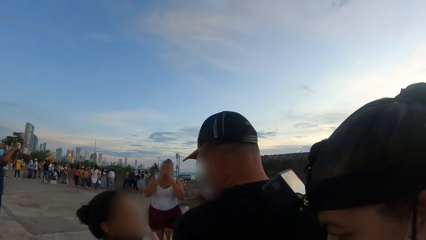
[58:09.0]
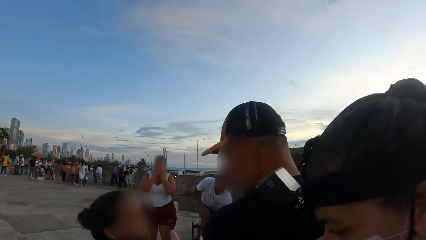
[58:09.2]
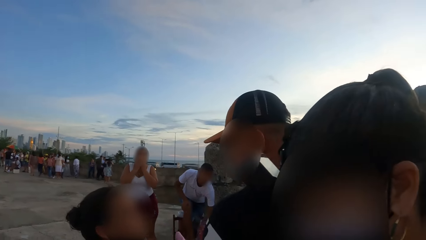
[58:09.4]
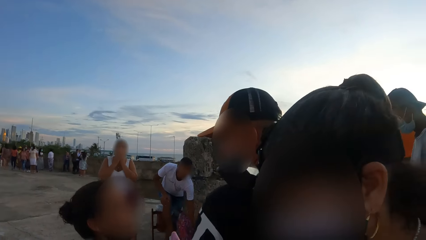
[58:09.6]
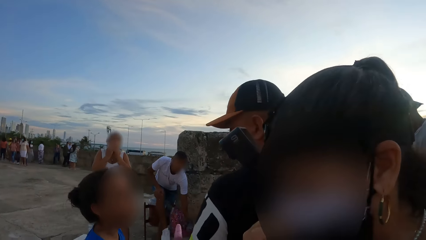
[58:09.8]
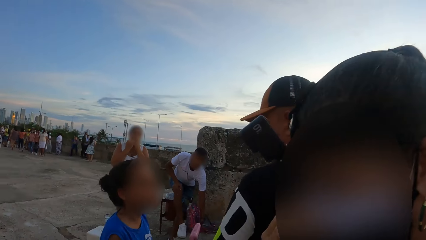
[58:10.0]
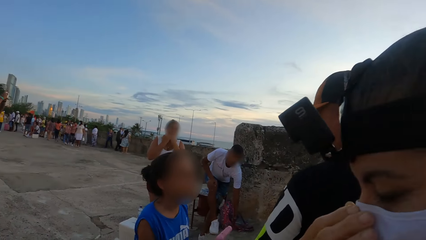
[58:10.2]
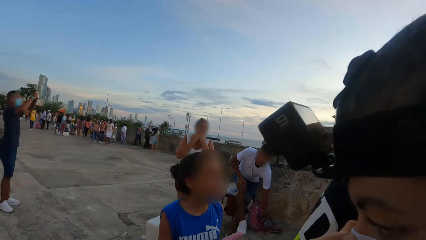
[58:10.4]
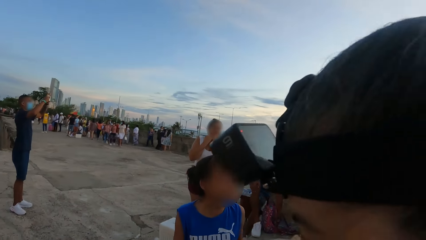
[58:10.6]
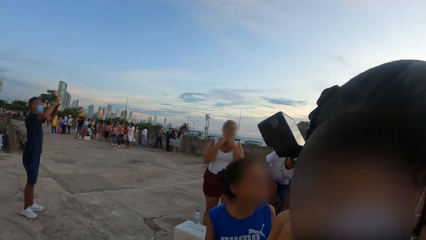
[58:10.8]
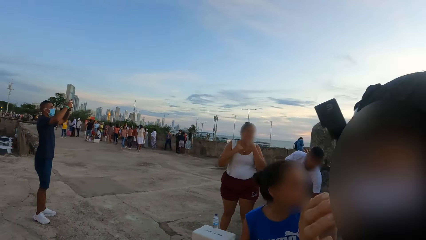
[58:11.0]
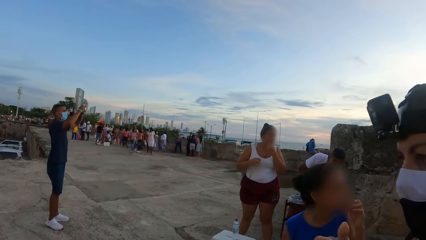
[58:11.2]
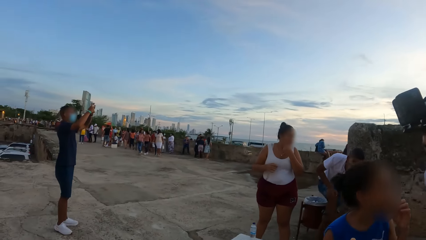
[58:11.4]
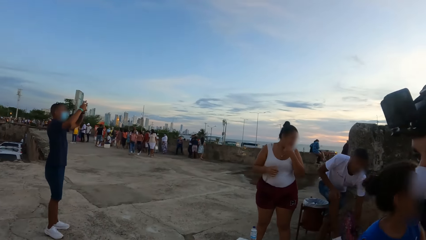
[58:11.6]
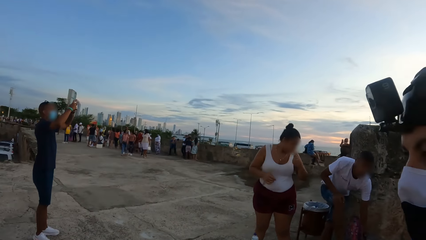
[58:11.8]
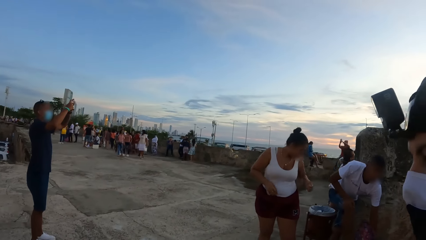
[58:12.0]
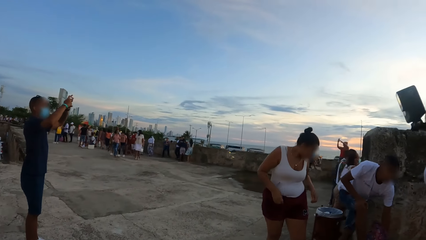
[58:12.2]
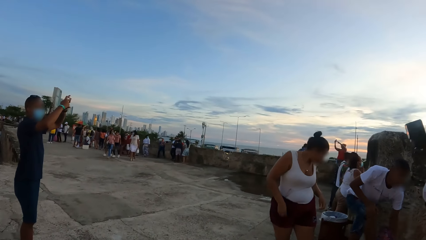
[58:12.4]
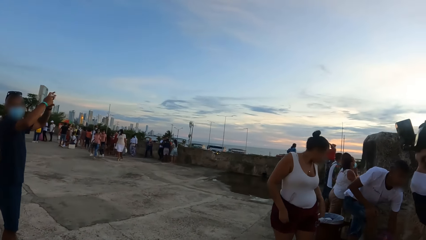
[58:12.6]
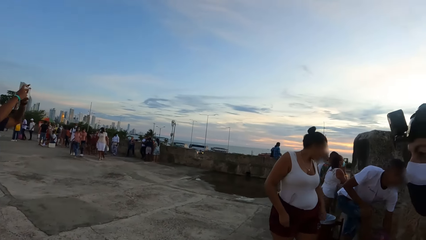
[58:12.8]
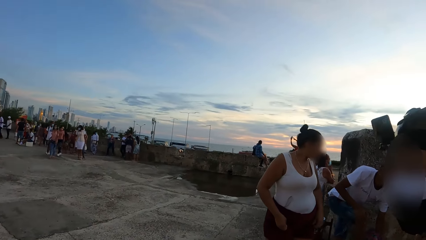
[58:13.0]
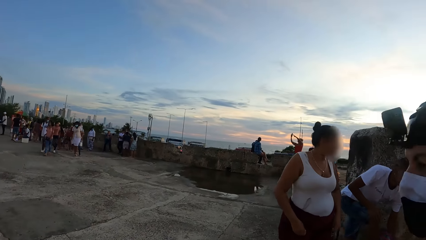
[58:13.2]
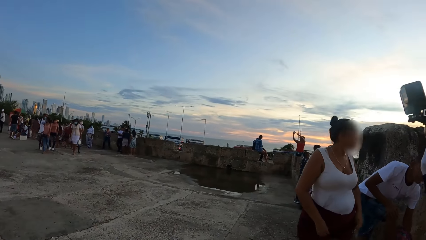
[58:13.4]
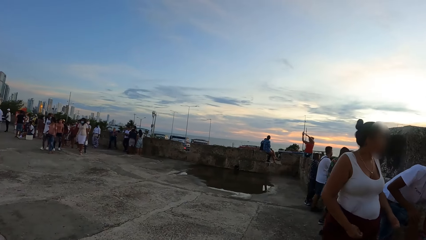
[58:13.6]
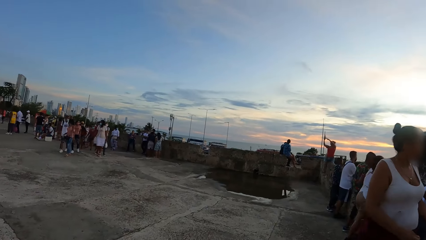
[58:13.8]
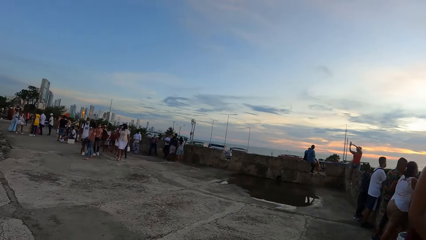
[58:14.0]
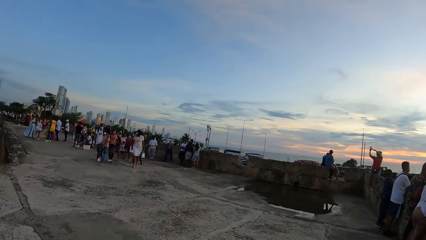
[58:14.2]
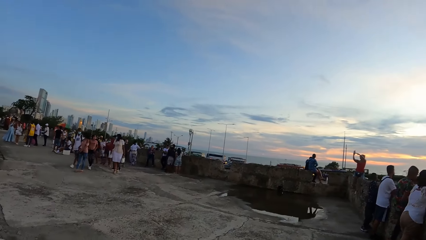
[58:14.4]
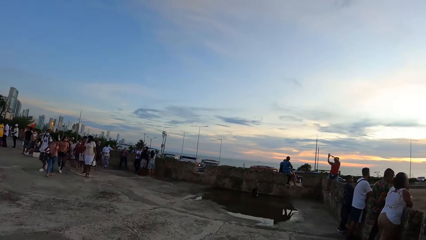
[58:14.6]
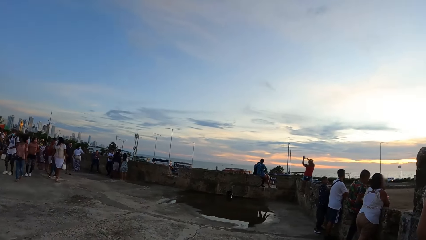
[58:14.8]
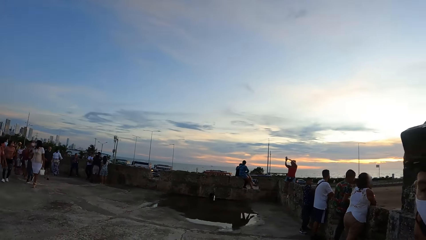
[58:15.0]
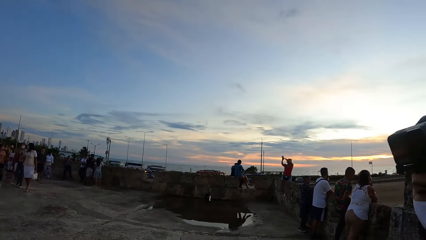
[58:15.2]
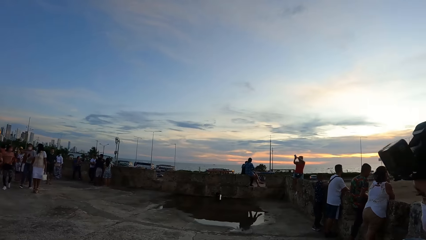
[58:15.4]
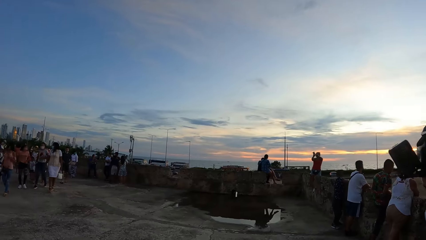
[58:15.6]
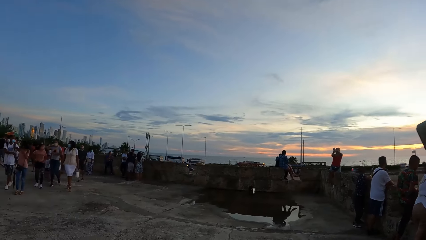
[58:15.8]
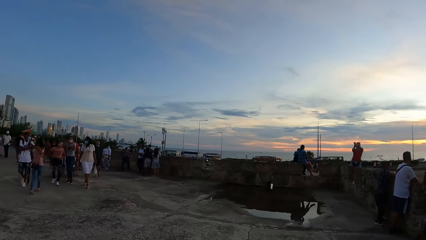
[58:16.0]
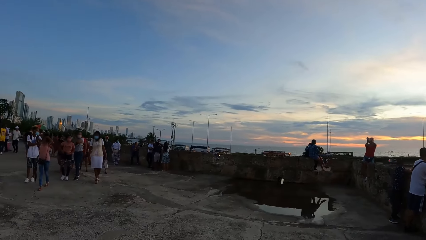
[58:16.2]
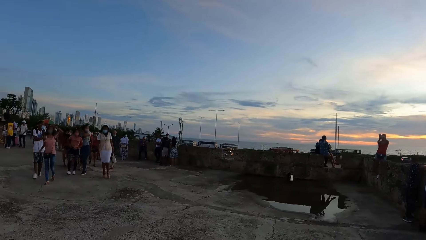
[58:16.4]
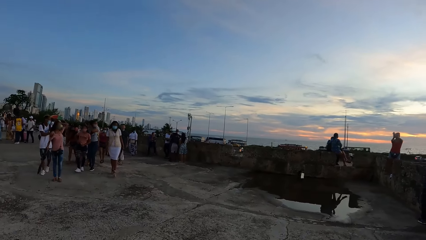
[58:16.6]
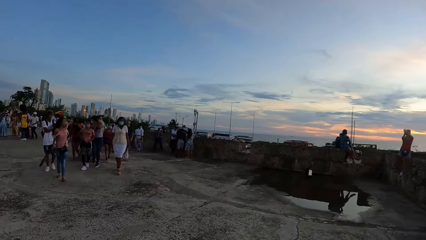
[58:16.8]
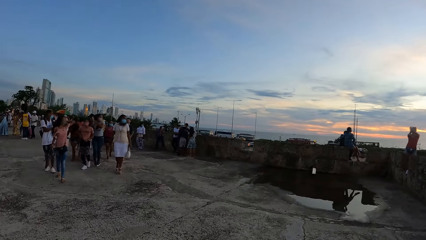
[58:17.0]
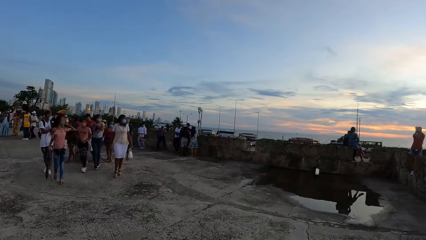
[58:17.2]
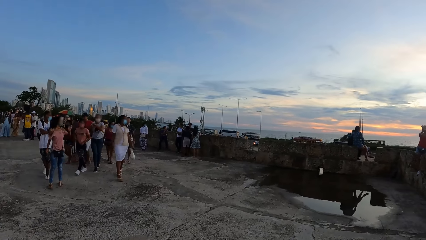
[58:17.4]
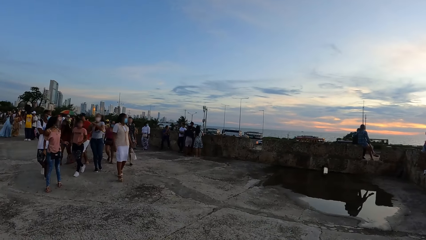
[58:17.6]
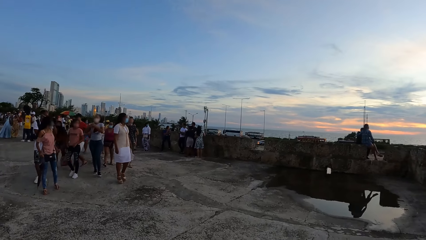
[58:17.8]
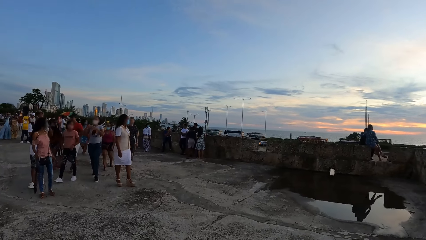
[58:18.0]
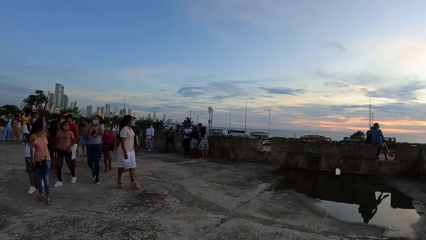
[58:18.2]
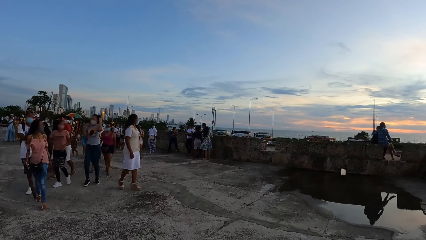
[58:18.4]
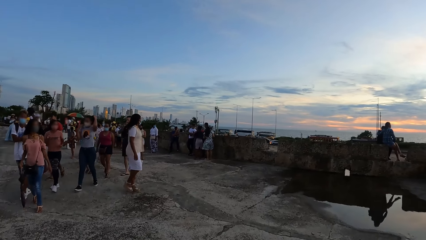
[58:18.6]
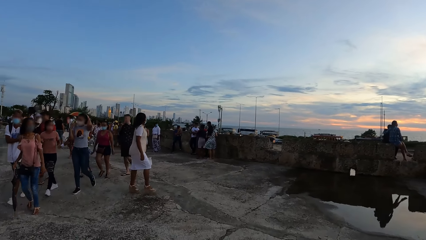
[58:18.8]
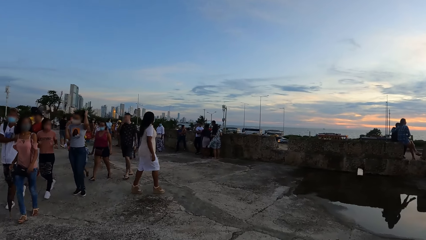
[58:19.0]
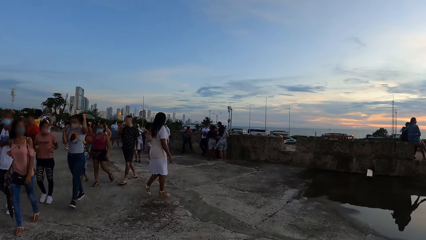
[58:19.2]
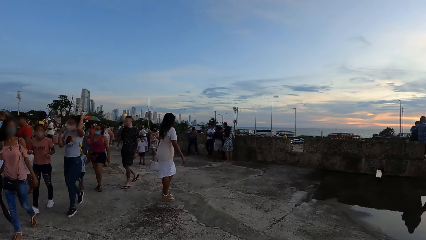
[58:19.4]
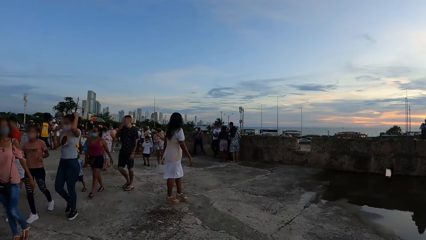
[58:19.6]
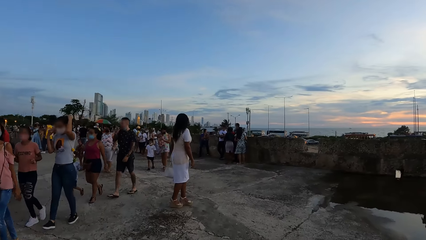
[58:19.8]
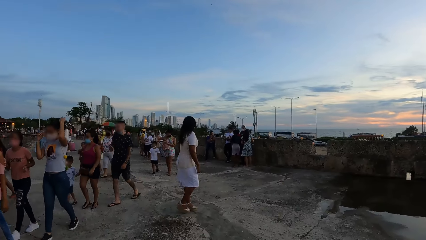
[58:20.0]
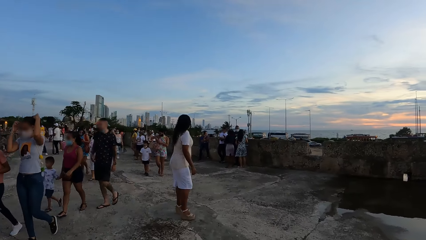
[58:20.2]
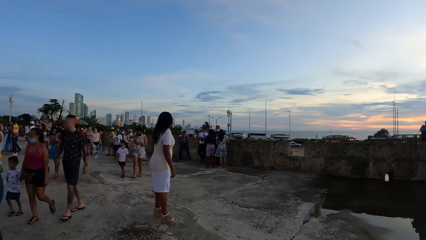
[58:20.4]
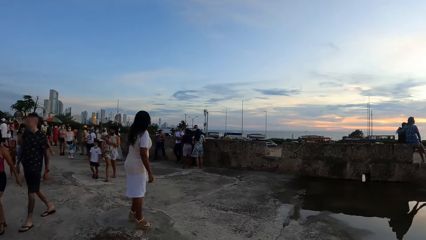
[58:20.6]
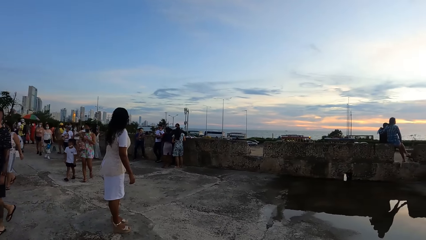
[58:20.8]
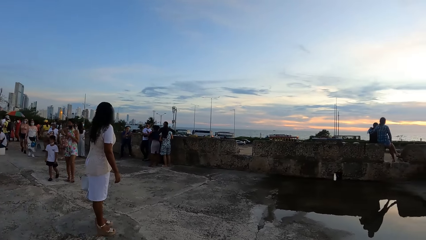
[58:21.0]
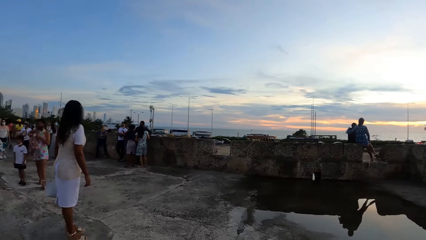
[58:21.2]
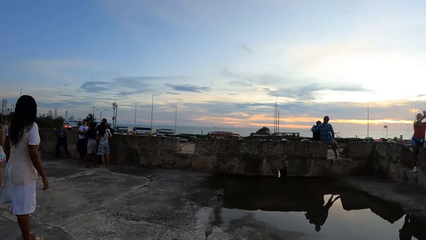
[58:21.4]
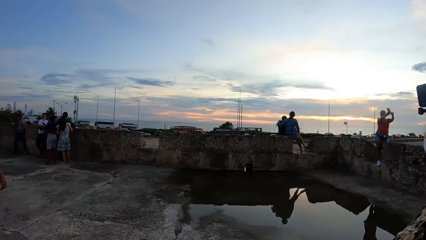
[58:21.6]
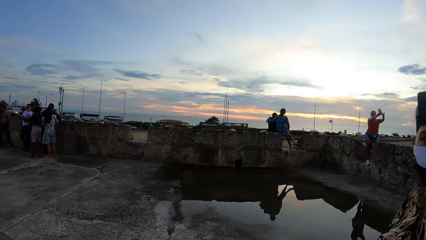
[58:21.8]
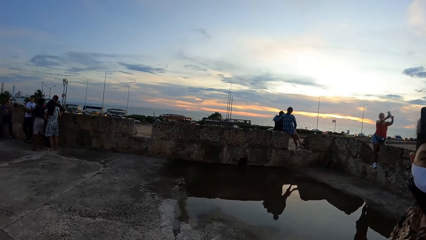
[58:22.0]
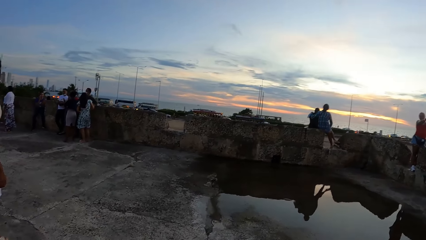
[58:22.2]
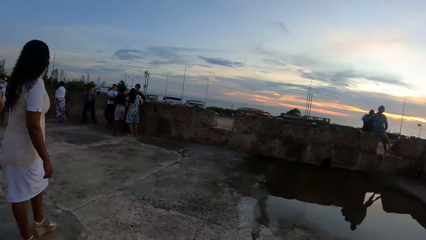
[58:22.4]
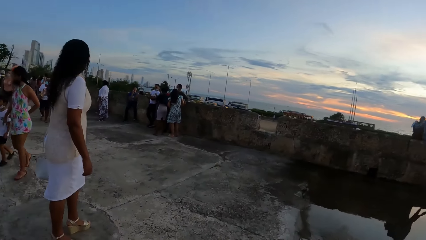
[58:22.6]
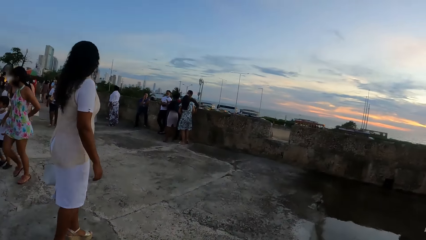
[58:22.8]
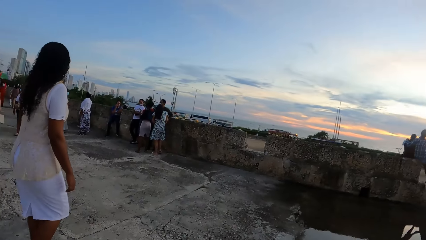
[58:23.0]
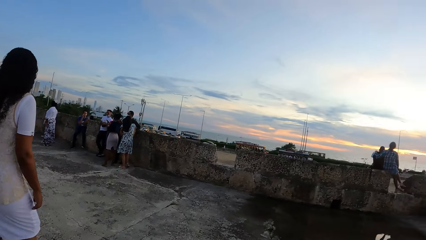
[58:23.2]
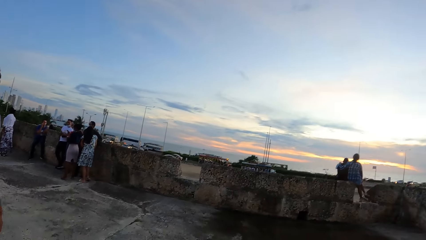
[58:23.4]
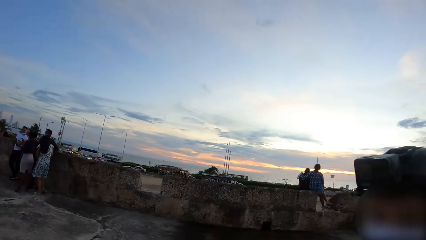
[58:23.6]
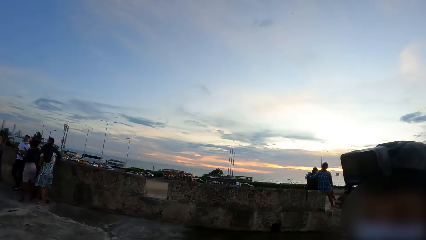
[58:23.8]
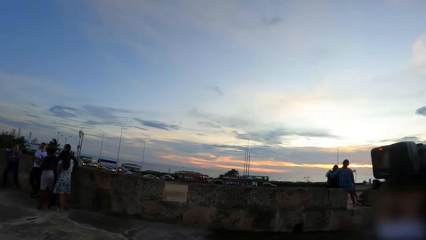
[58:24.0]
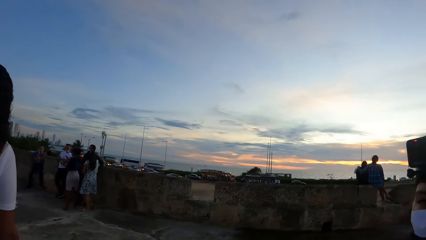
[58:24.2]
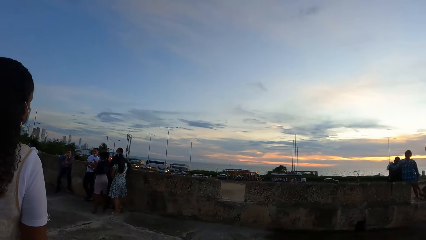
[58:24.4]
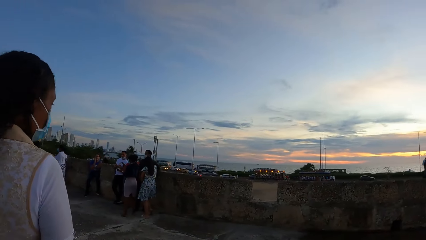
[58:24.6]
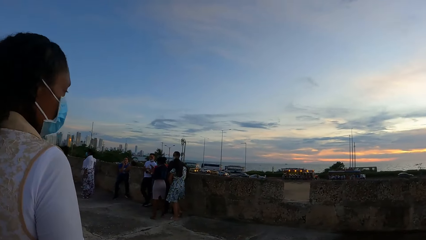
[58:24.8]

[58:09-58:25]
The camera wearer looks around the view point. They walk around.
